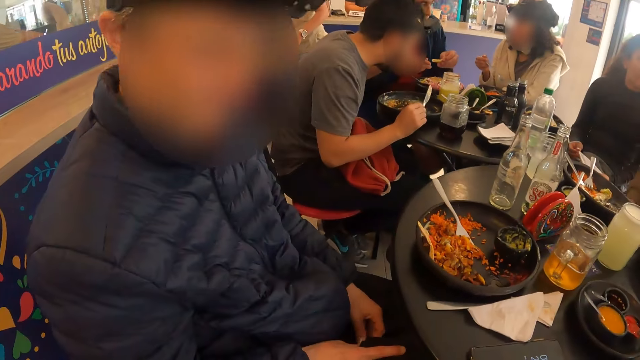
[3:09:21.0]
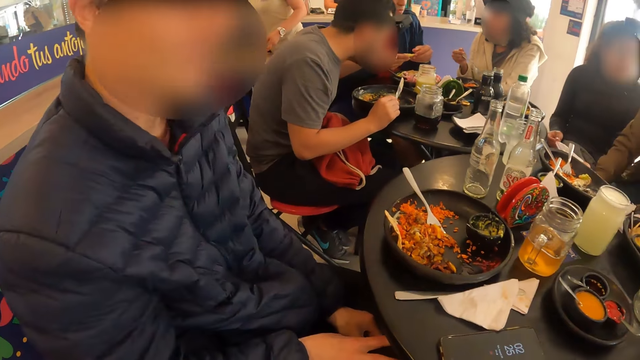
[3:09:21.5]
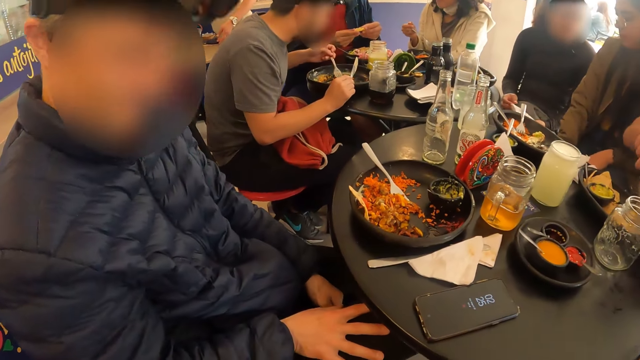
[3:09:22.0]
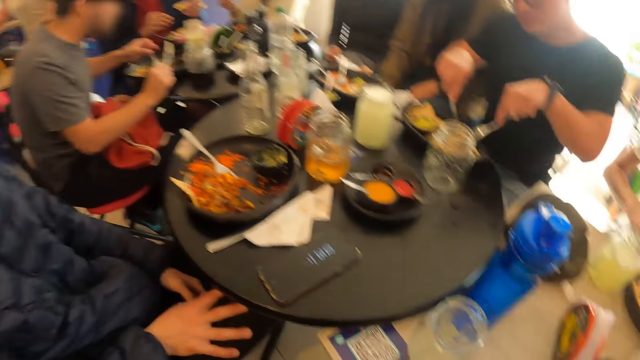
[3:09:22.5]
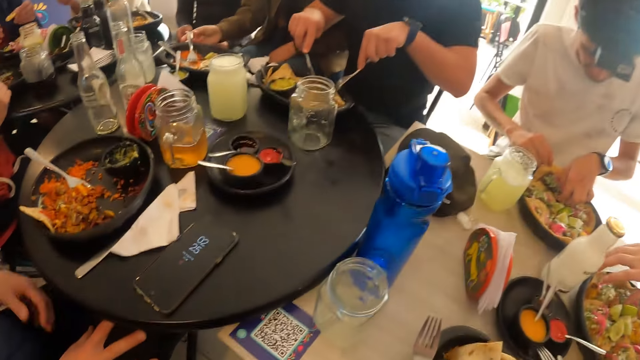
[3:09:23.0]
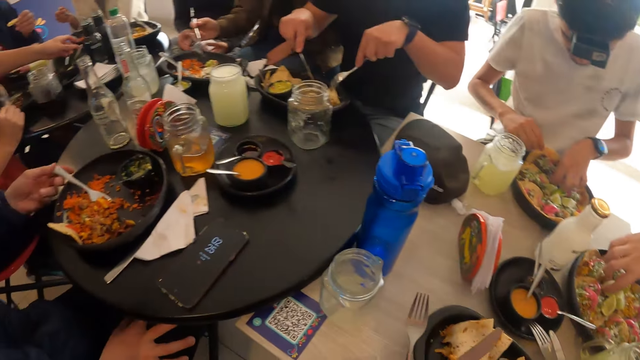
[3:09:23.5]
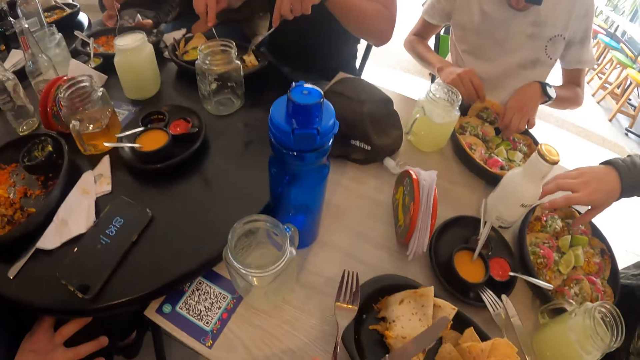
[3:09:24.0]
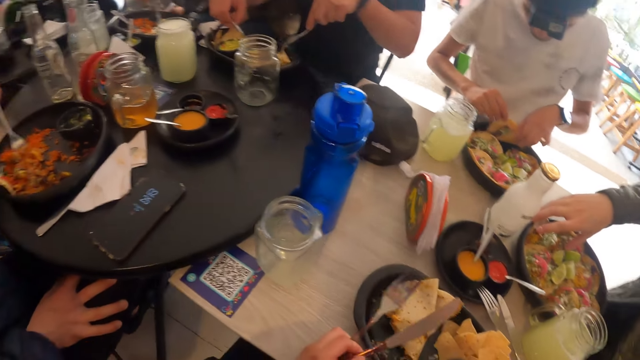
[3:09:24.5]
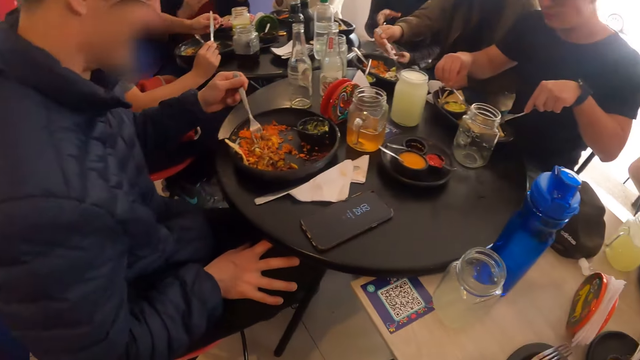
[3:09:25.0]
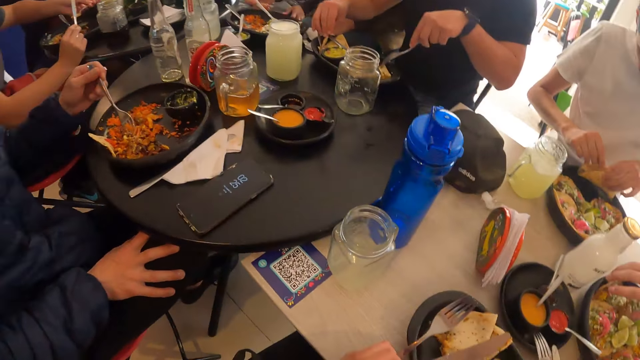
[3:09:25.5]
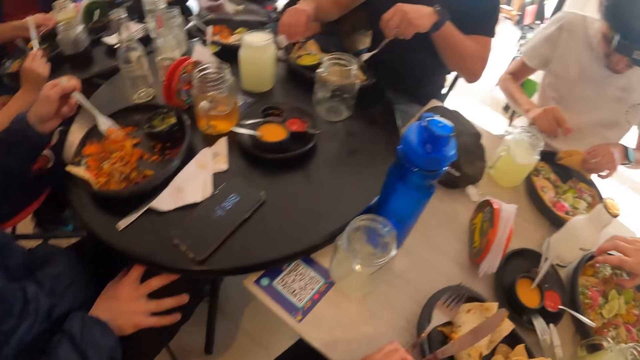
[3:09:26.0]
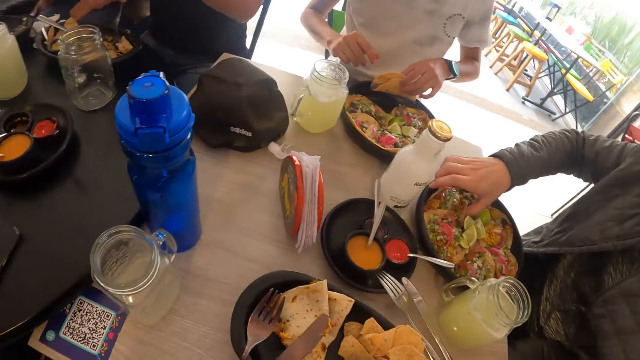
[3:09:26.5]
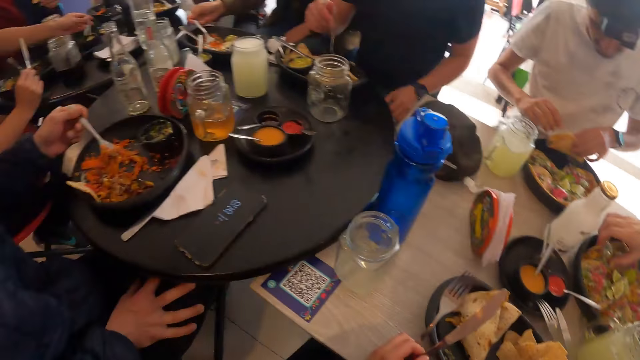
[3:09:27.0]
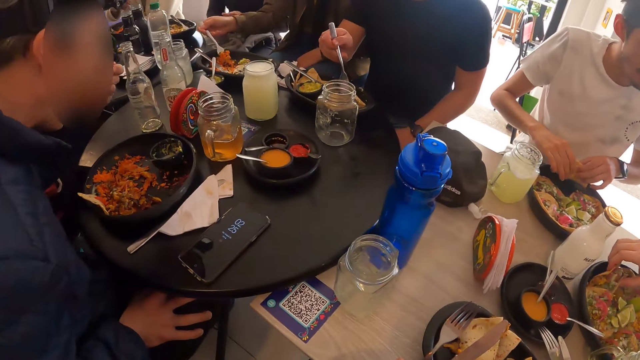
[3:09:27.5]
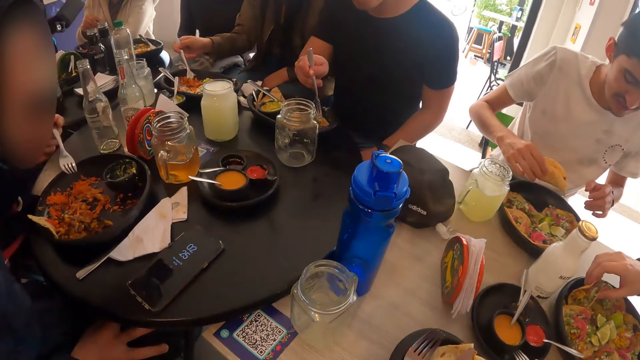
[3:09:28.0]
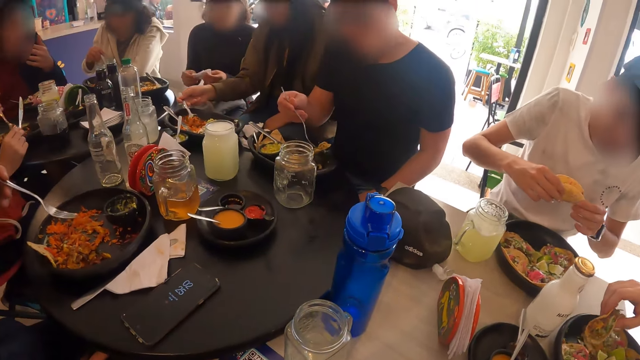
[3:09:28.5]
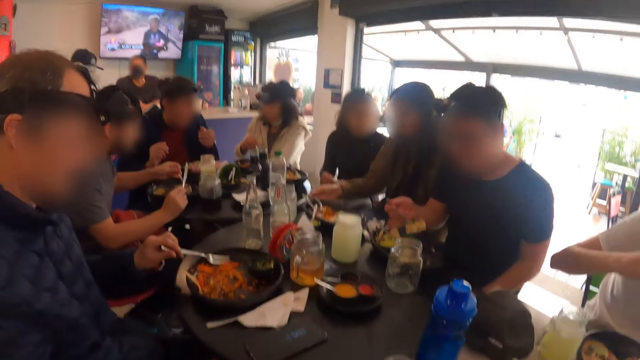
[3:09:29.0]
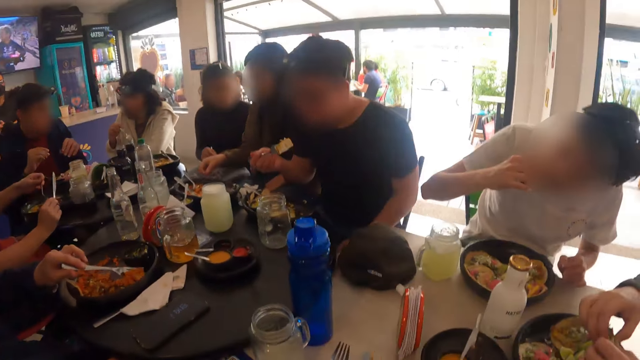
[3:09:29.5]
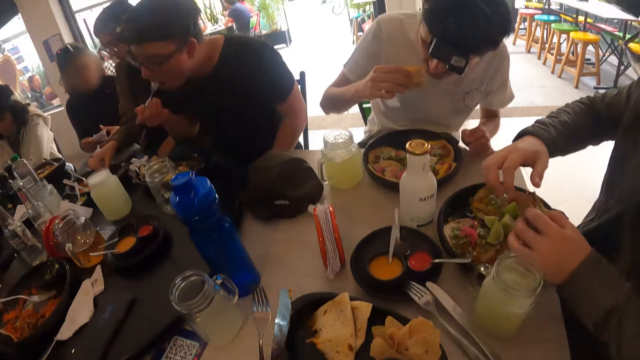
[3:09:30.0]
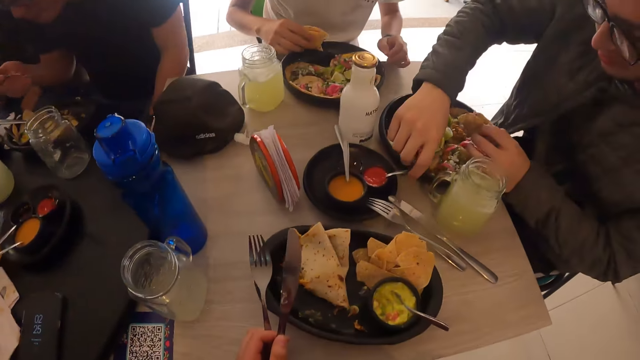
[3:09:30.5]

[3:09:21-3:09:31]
A man holds a taco on the plate with both hands. Another man picks a fork from a plate on the table with his left hand. The second man stirs eggs on the plate with the fork in his left hand. The second man picks food from his plate with the fork. The first man holds the taco with his left hand. A third man holds a taco on a plate with his right hand. The first man passes the taco from his left hand to his right hand. The second man eats eggs from the fork in his left hand. A fourth man picks a taco from the plate with the fork in his right hand. The first man interacts with the third man. The first man holds the taco with both hands. The camera wearer interacts with the second man. The first man holds the taco with his right hand. The first man eats the taco in his right hand. The third man passes the taco from his right hand to his left hand. The fourth man eats the taco on the fork in his right hand.

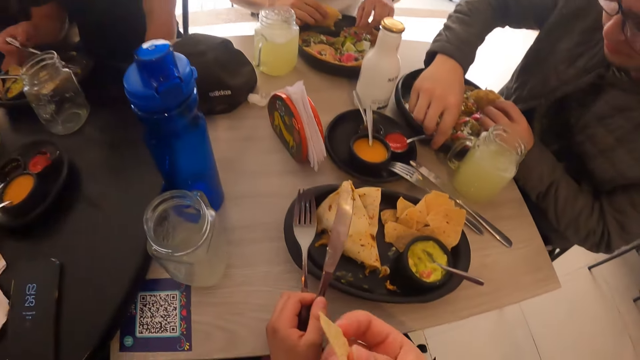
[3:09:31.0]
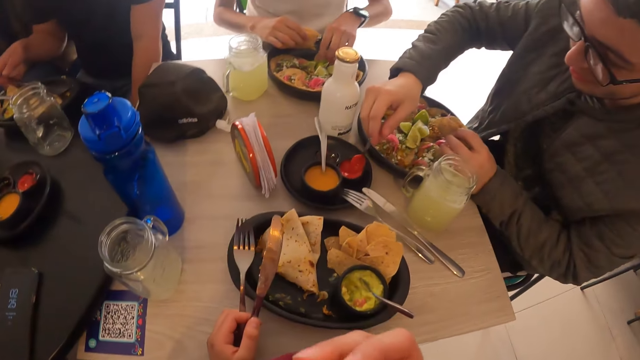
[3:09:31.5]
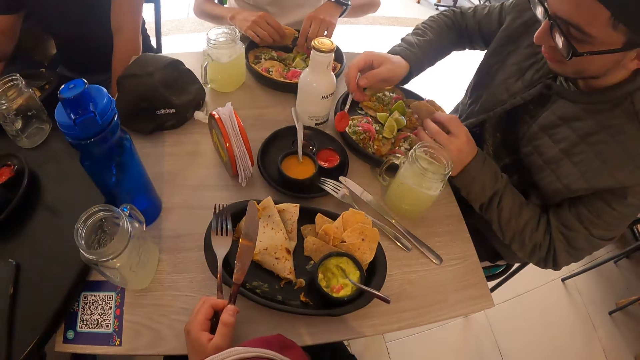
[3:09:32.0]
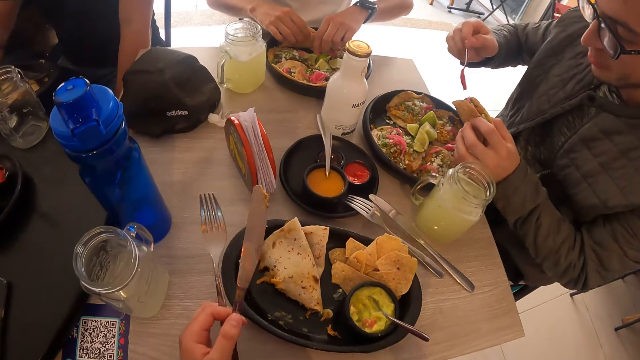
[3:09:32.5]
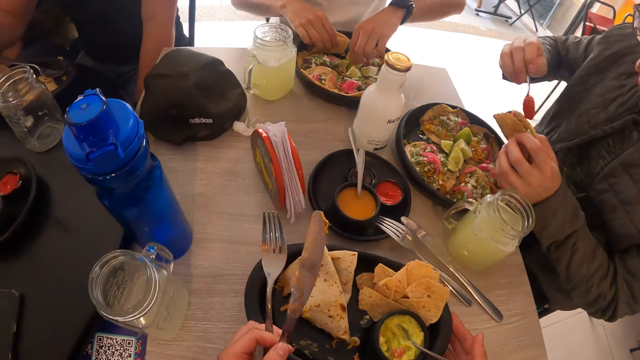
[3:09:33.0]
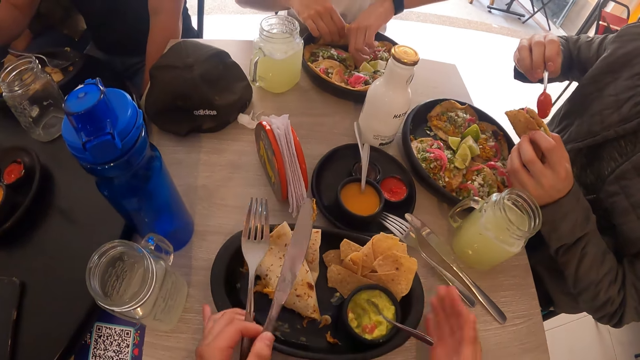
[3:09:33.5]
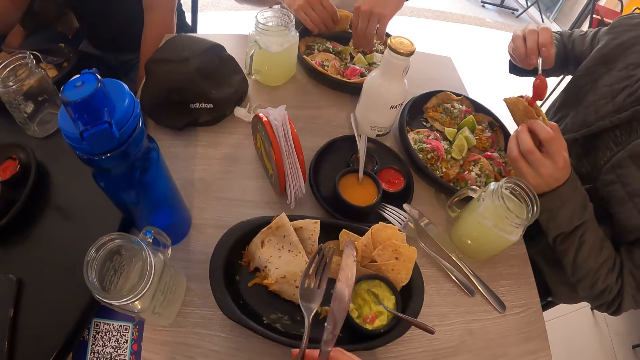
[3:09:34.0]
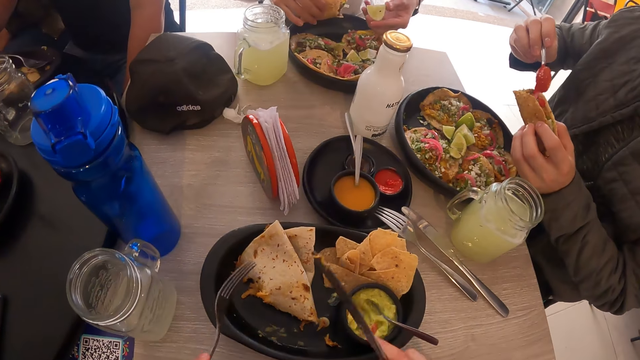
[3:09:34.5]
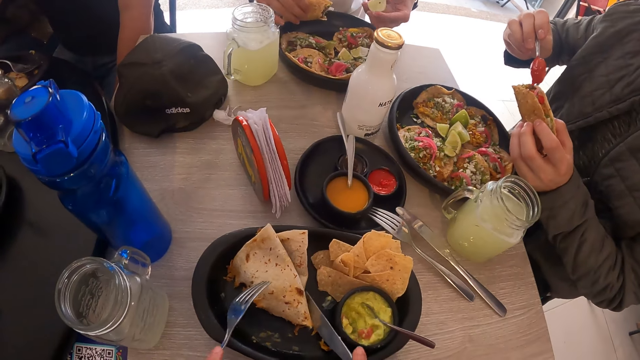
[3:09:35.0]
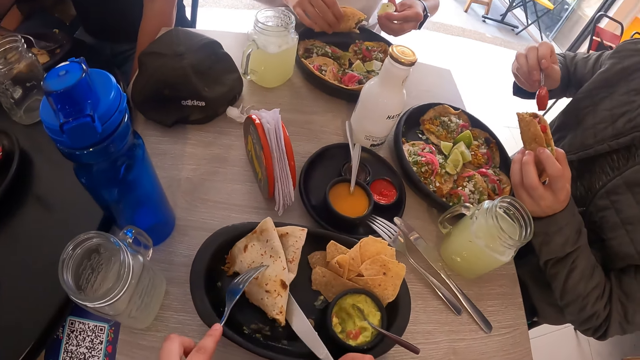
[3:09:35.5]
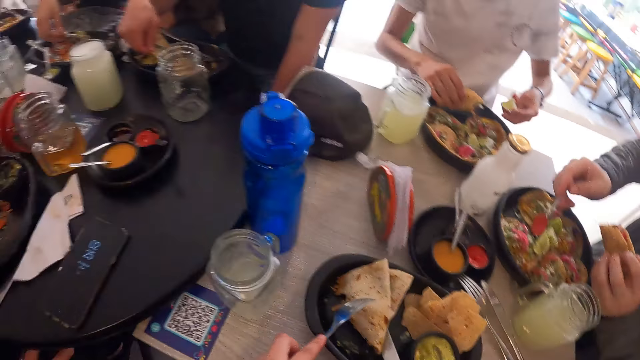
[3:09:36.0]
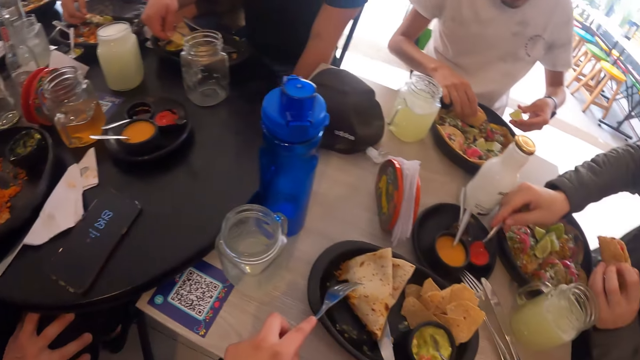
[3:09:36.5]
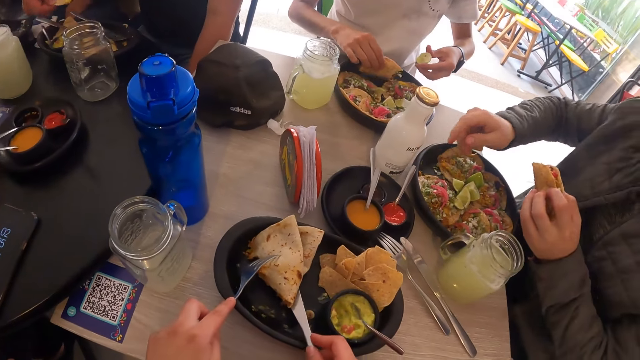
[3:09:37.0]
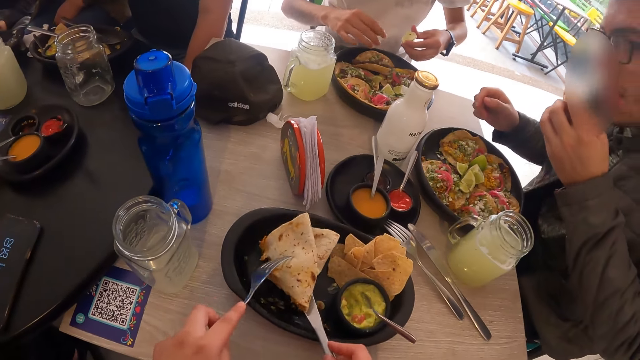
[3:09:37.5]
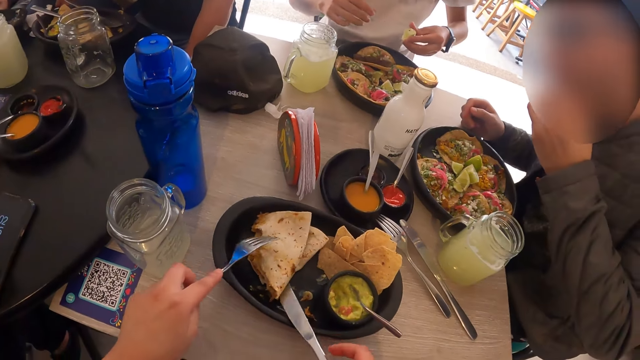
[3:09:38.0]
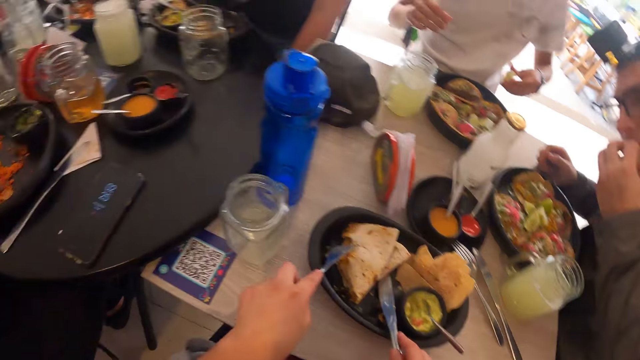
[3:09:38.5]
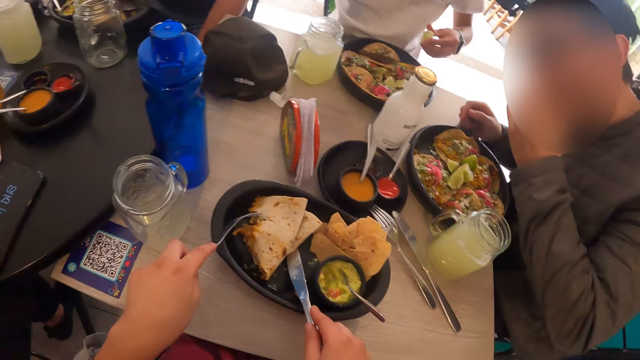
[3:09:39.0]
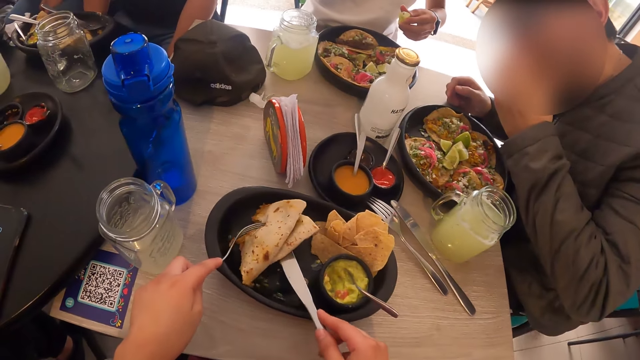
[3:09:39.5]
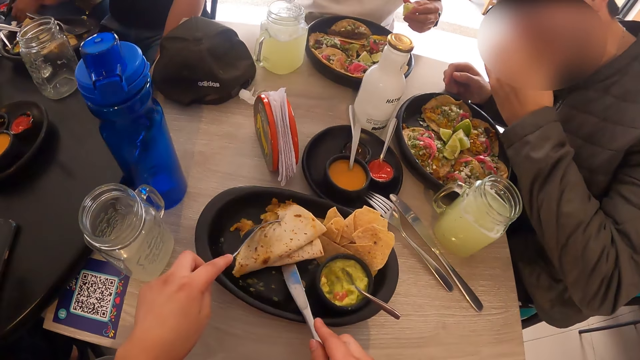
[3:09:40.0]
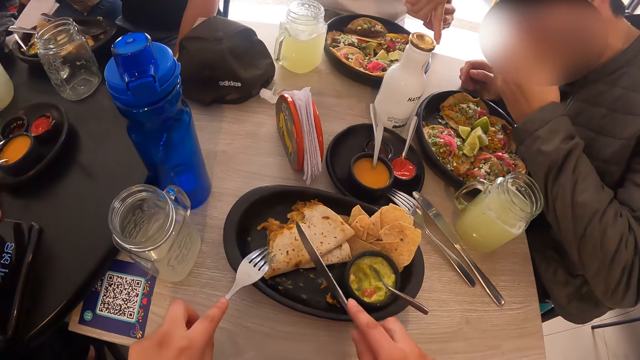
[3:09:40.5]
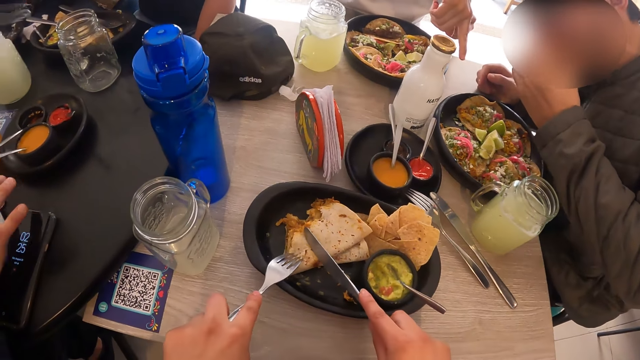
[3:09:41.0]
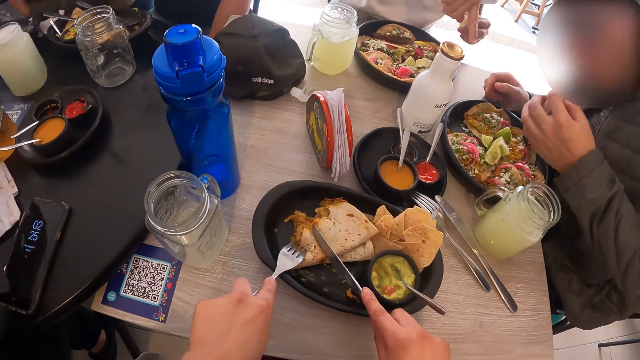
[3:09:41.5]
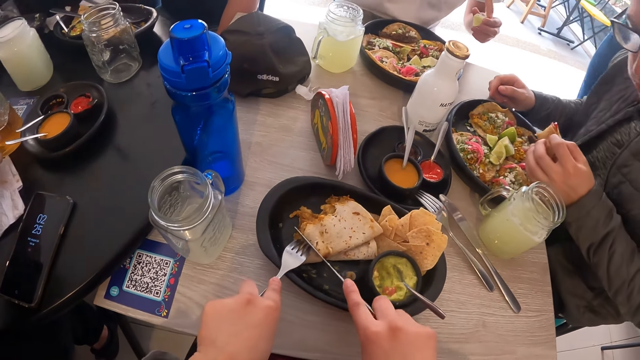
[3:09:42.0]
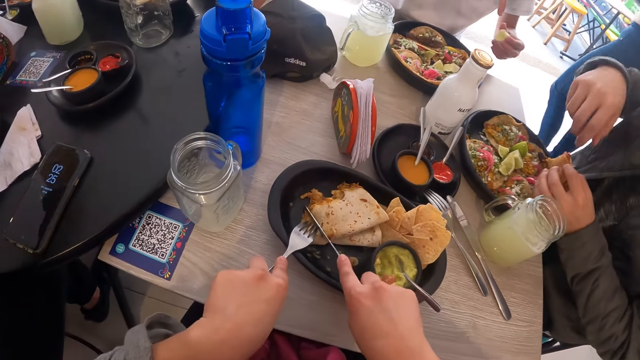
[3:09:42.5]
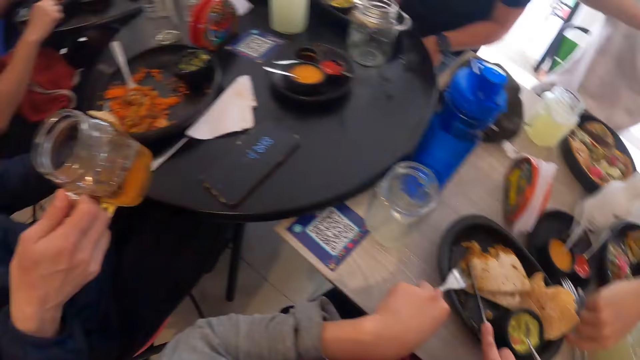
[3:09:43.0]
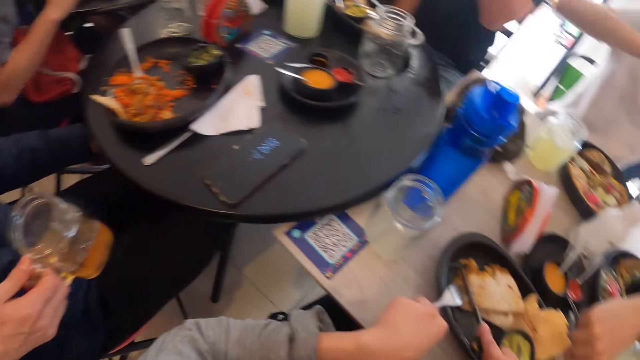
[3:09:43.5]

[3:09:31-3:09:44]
The camera wearer eats a taco in his right hand. A man picks a spoon from a cup on a plate on the table with his right hand. The man picks something from a bowl with the spoon. The man puts some ketchup sauce from the spoon in his right hand on the taco in his left hand. The camera wearer moves the plate on the table with his hands. Another man picks a lemon from the plate with his left hand. The camera wearer passes a knife from his left hand to his right hand. He picks the knife with the right hand. He moves a pancake on the plate with the fork and knife in his hands. The first man drops the spoon in his right hand in the cup. The camera wearer picks food from the plate. The first man eats the taco in his left hand. The camera wearer cuts the pancake on the plate with the fork and knife in his hands. A third man picks a jar of apple juice from the table with his right hand. The first man picks a fork from the table with his right hand.
